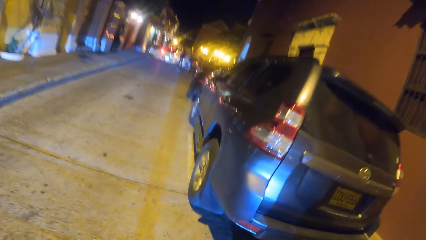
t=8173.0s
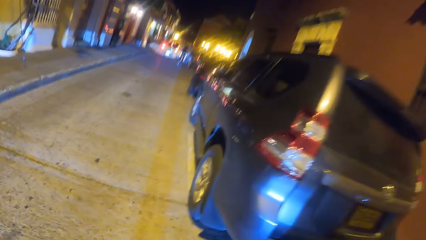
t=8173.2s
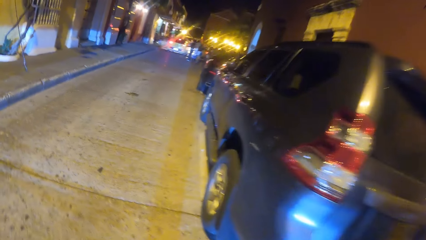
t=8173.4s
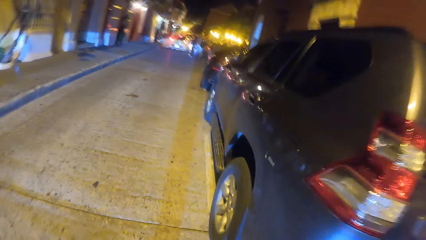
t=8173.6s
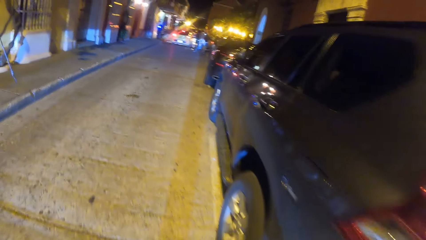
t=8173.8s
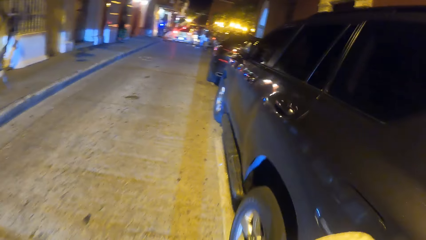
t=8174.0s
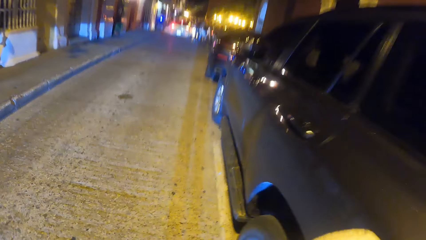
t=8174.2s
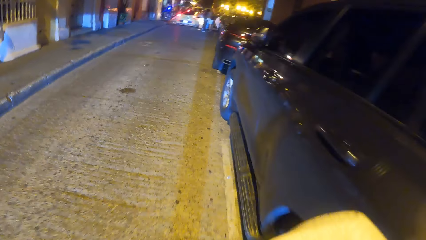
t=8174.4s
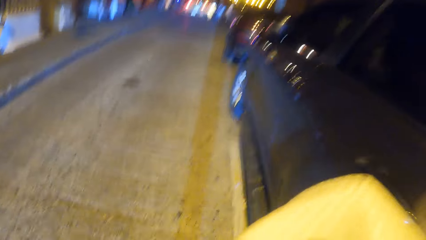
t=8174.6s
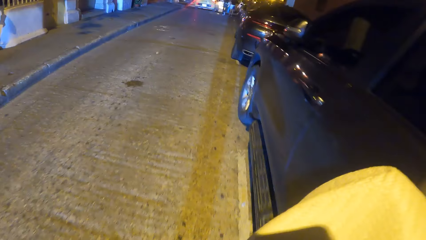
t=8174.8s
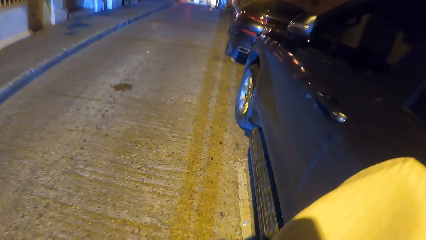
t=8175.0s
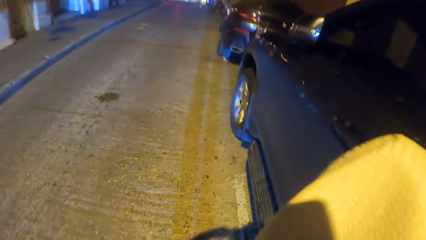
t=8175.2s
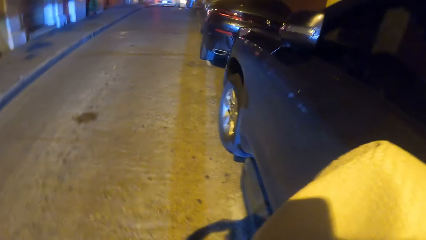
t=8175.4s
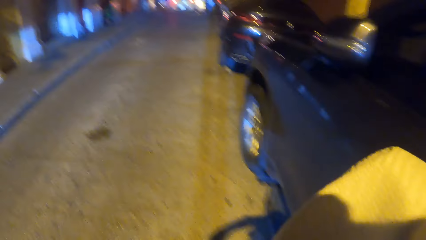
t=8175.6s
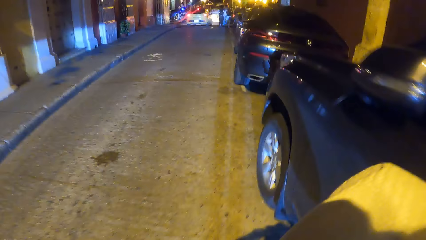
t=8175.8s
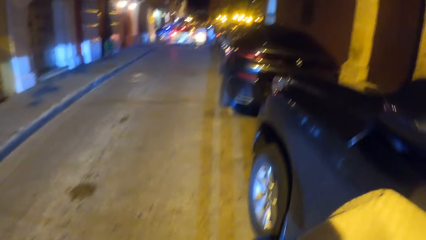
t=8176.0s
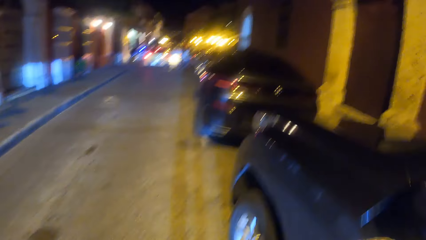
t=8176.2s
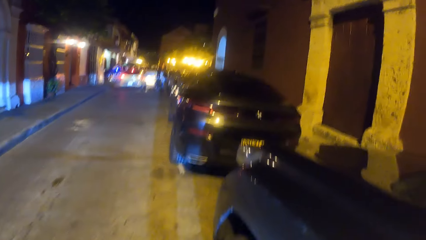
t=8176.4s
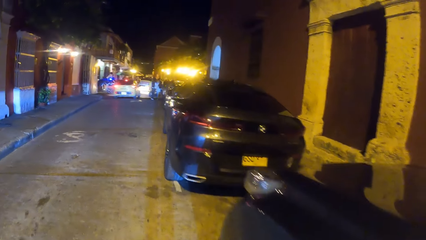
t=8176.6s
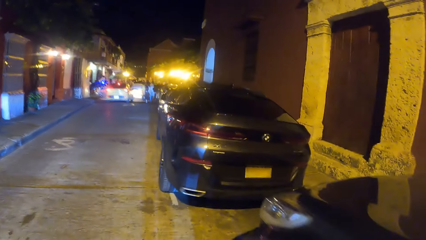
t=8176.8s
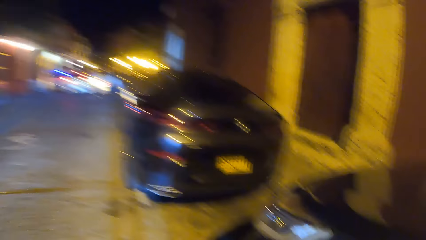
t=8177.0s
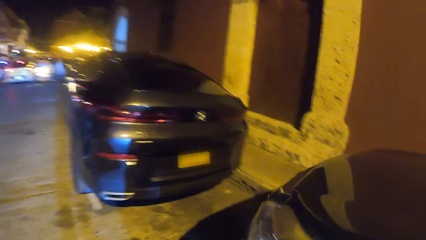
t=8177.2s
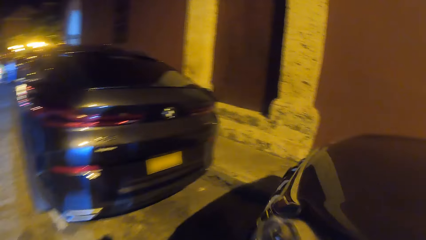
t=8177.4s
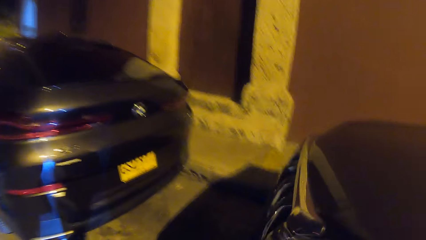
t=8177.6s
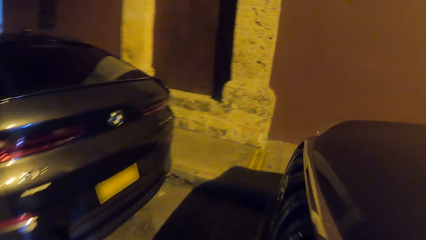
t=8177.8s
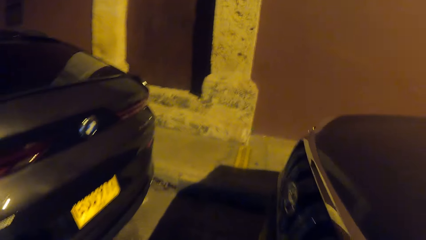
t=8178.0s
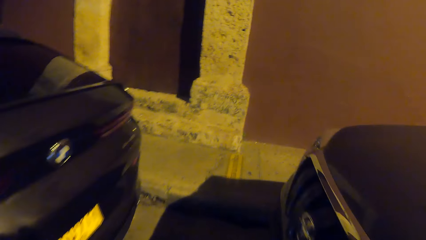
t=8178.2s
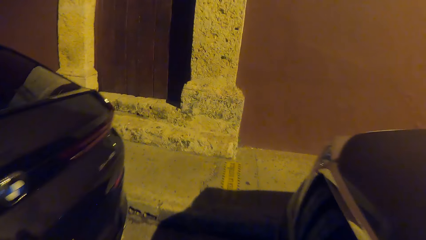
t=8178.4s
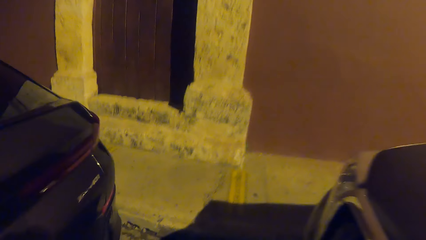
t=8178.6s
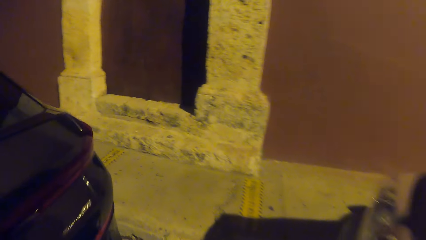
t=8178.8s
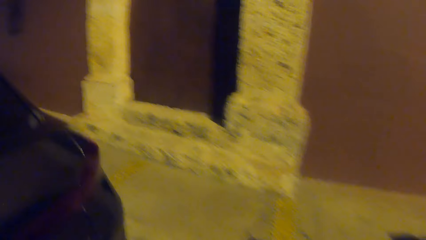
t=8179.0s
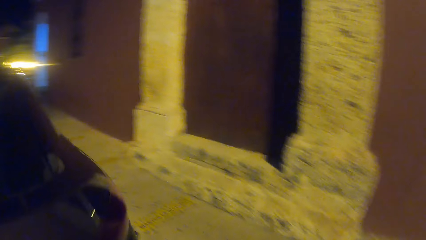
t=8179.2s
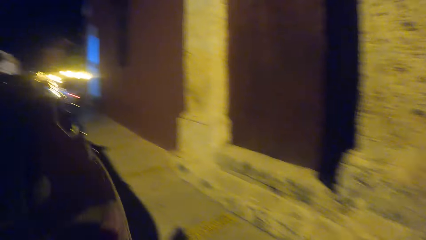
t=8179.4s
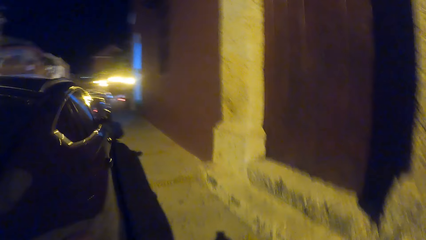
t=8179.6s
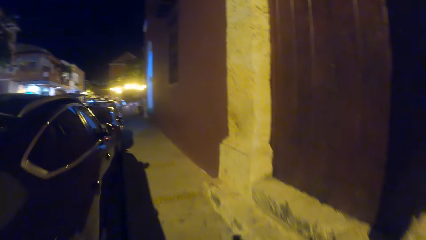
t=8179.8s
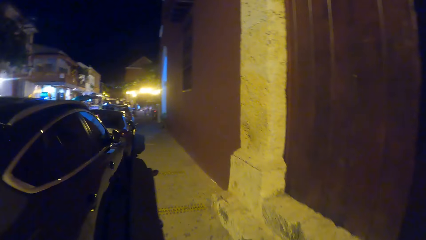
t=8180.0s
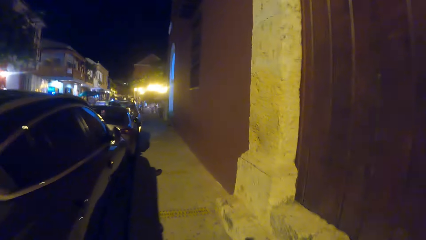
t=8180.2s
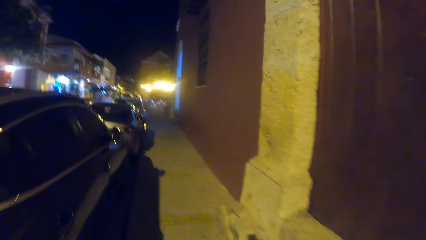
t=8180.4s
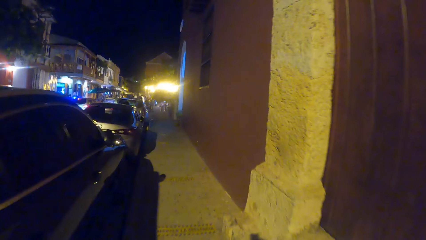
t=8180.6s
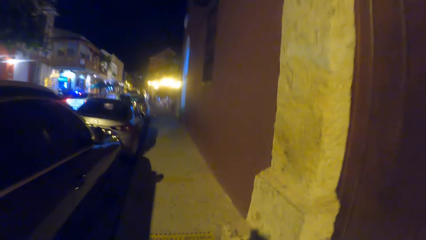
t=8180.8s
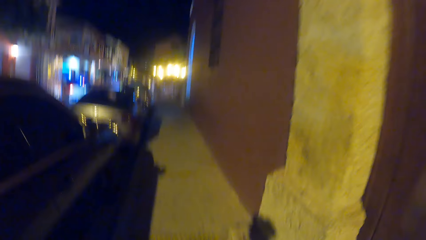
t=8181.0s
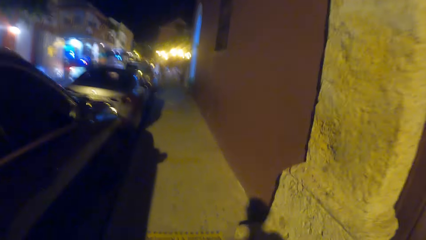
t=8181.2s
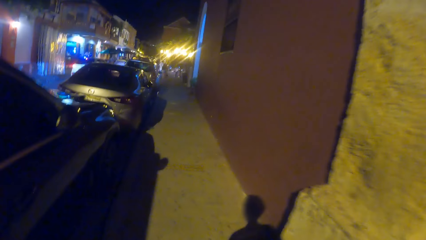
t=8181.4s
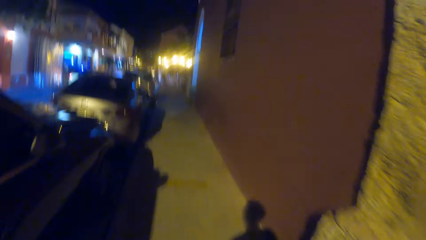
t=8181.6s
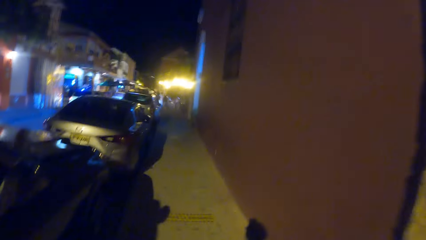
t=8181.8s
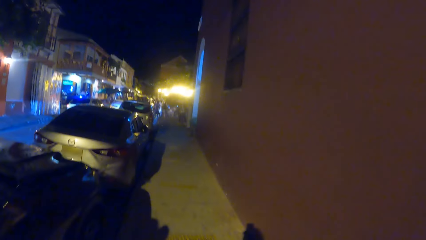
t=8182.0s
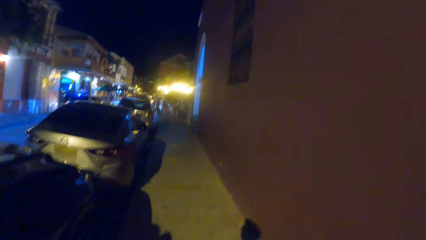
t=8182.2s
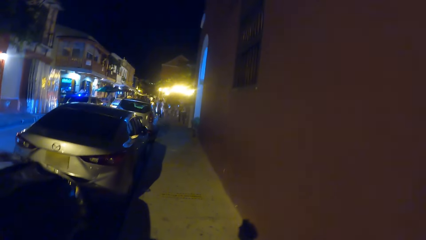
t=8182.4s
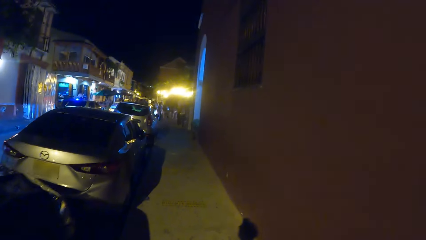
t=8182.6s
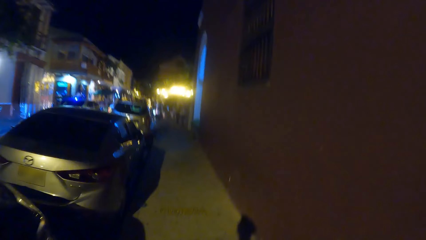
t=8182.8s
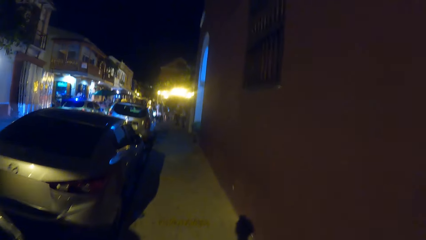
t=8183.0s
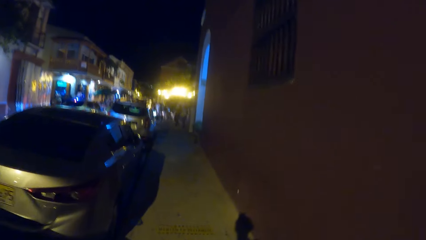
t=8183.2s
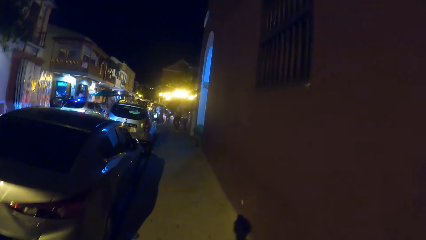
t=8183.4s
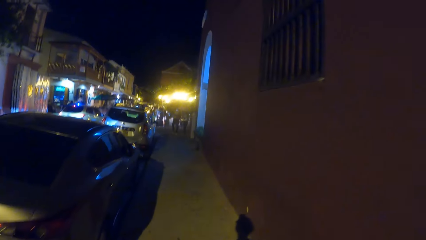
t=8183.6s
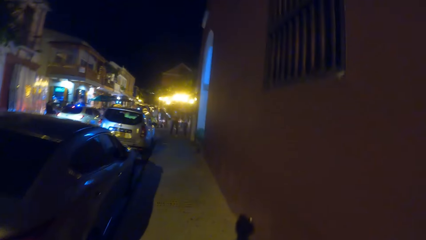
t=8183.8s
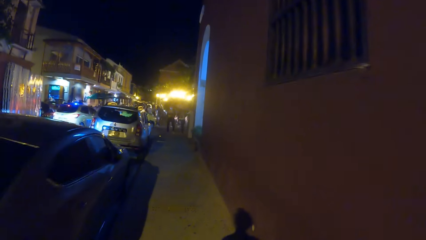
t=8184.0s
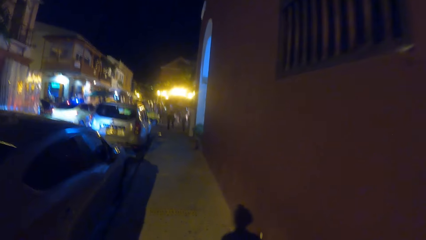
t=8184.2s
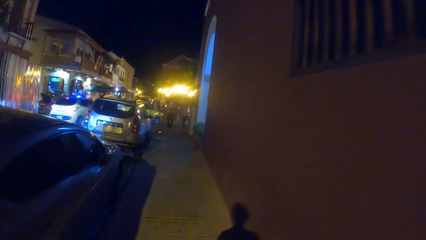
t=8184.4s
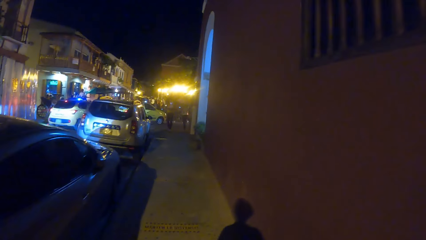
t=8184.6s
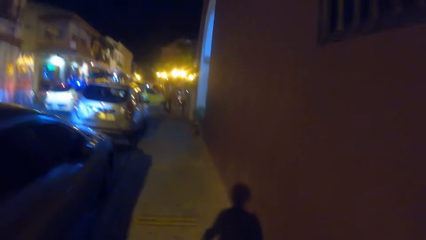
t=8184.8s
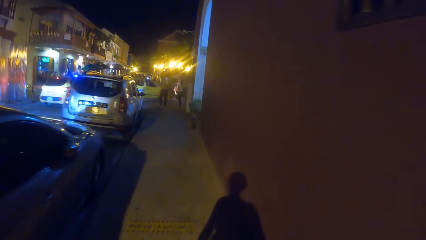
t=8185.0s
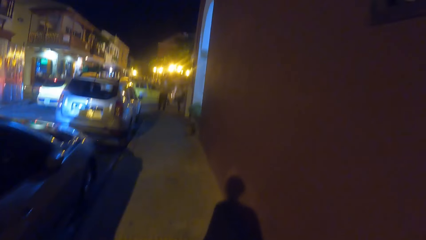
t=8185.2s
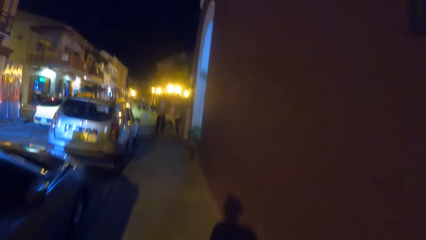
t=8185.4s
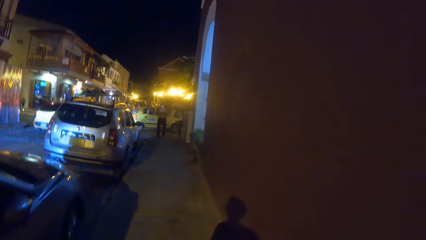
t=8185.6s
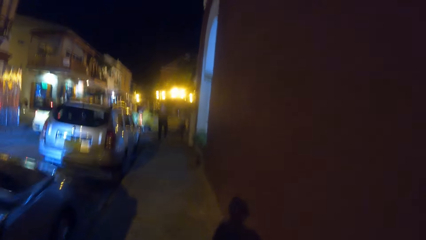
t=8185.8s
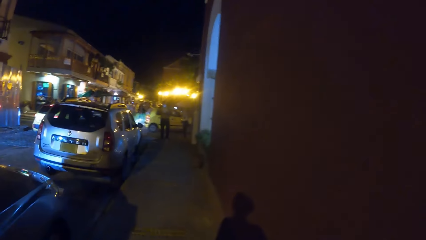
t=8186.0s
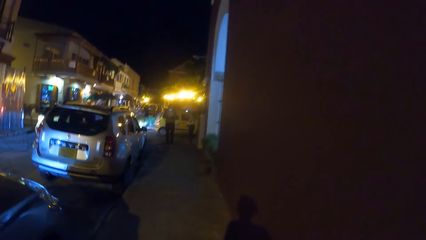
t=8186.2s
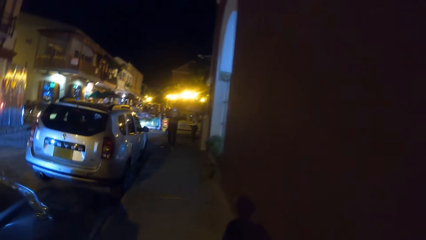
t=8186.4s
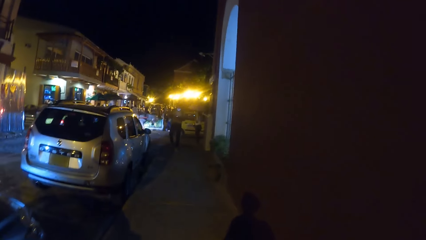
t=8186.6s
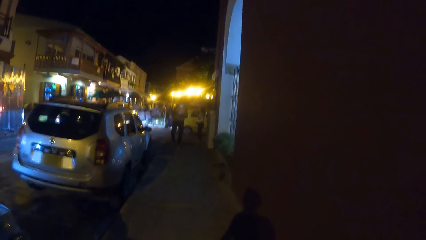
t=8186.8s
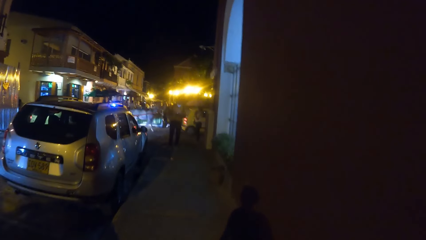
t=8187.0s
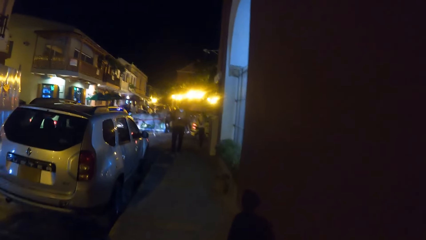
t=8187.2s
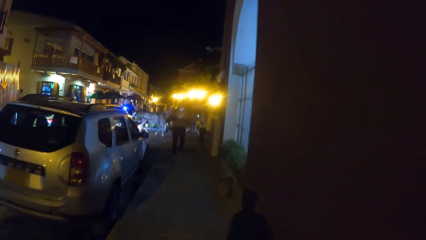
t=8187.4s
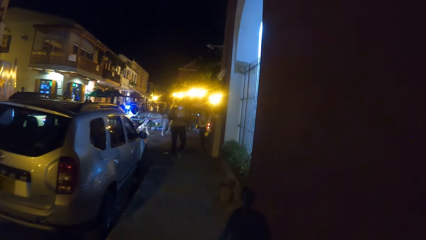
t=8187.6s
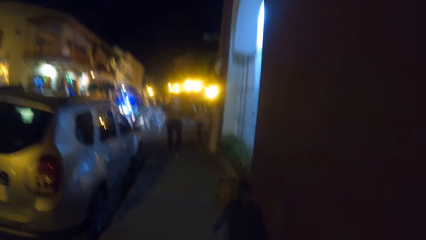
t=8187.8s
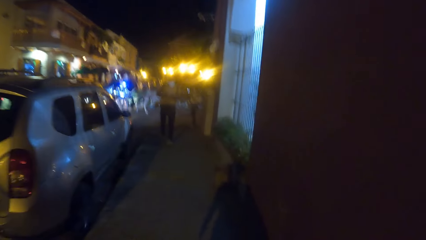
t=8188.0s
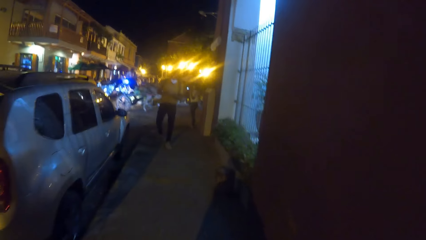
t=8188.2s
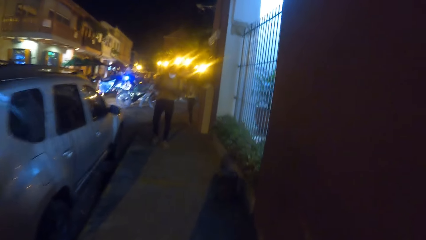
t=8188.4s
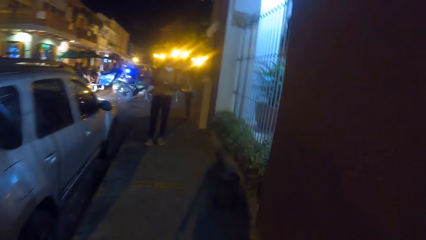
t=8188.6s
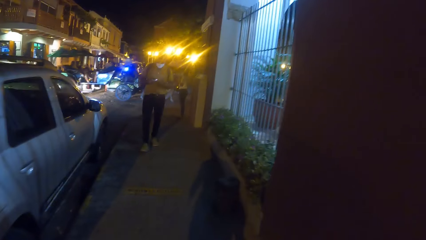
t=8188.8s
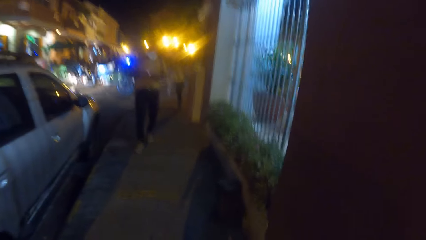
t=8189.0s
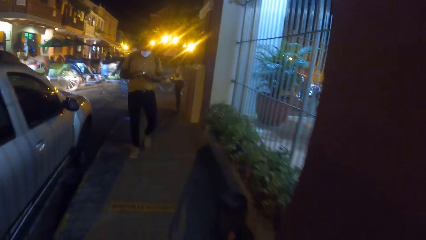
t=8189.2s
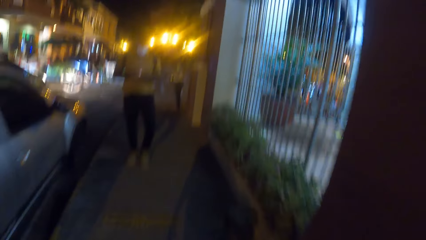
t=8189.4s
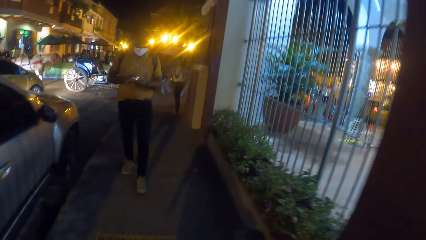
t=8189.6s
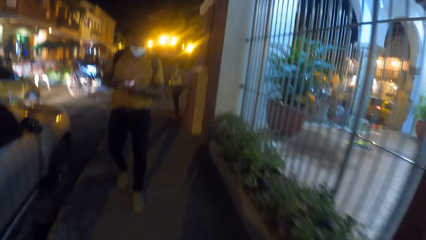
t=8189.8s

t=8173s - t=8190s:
The camera wearer walks in the street.
